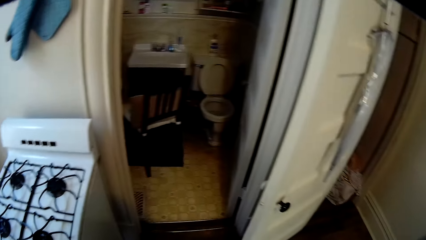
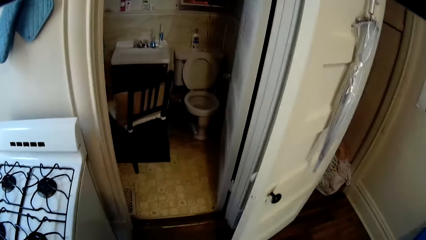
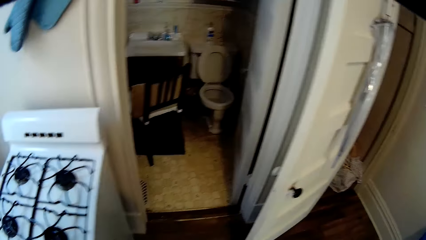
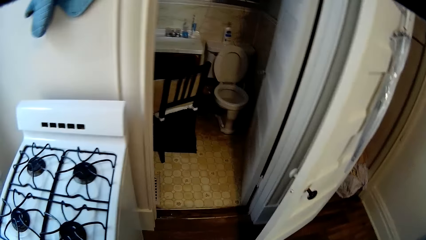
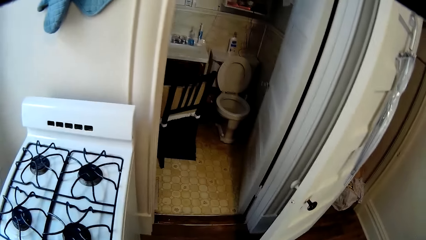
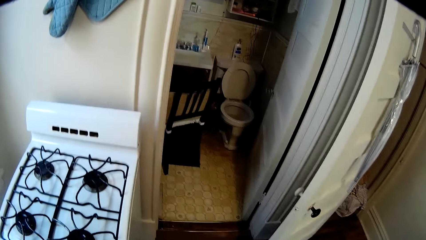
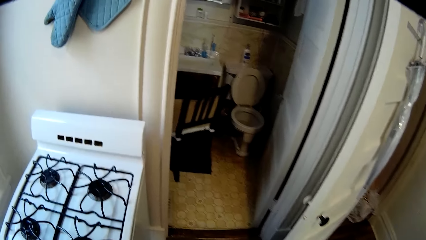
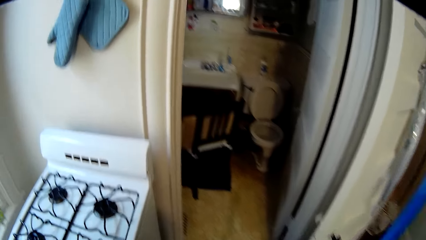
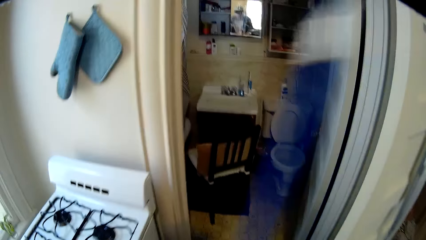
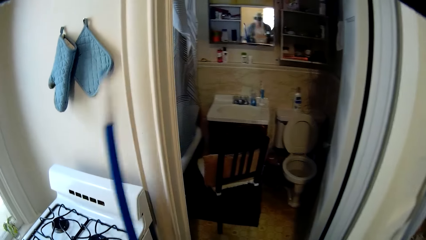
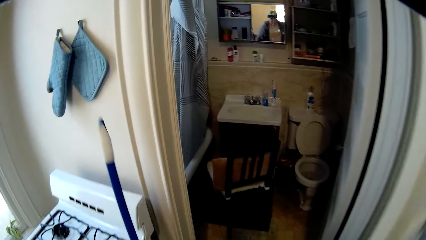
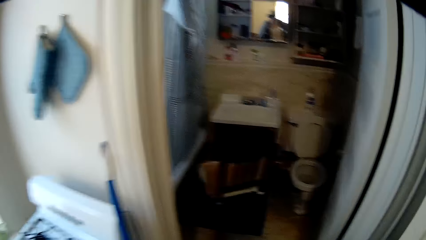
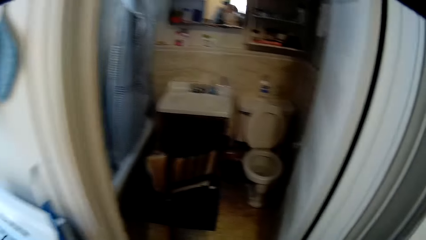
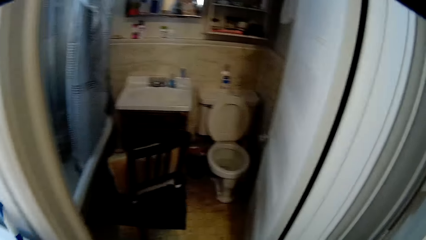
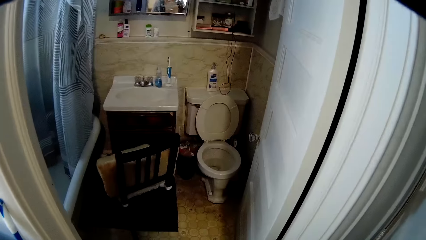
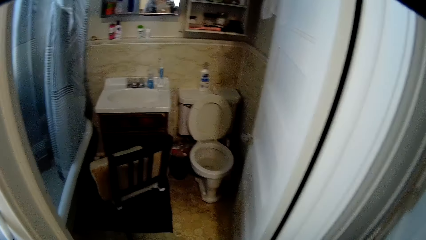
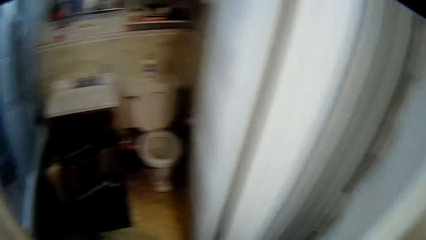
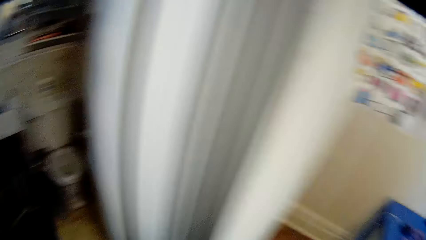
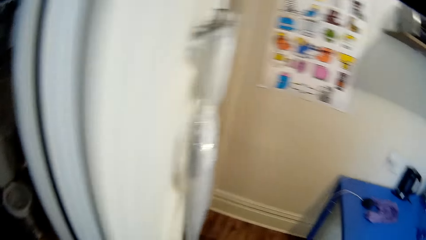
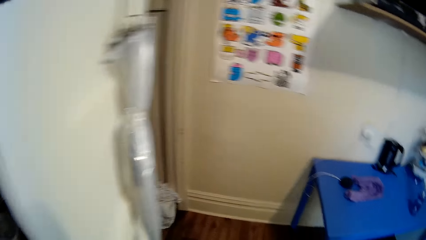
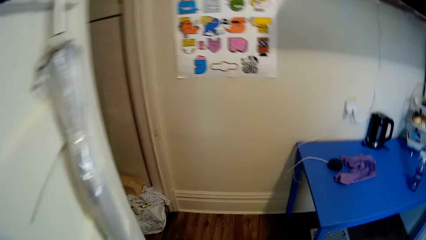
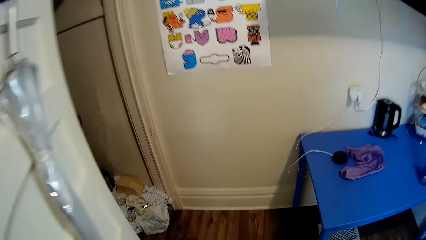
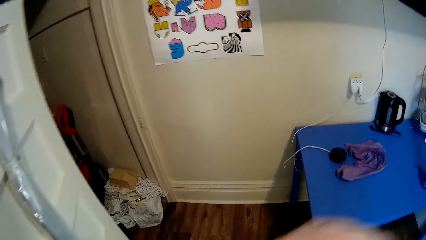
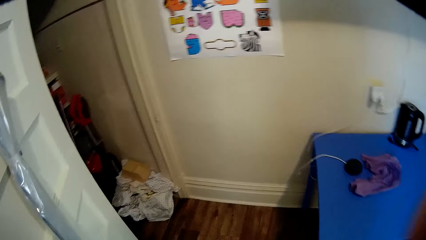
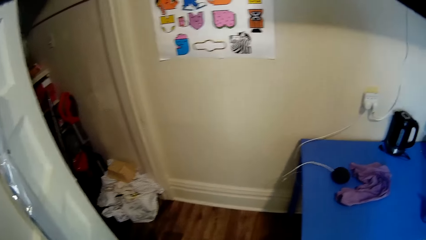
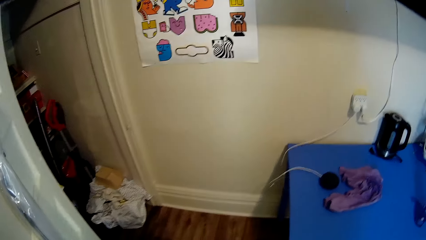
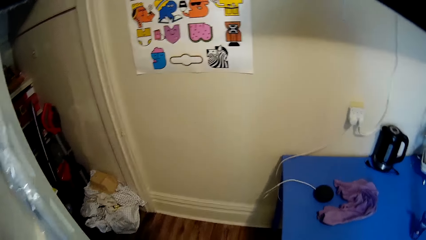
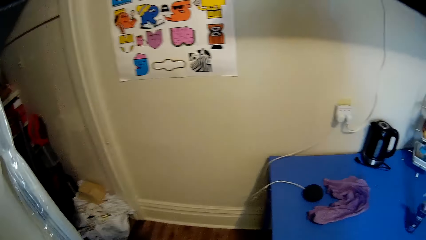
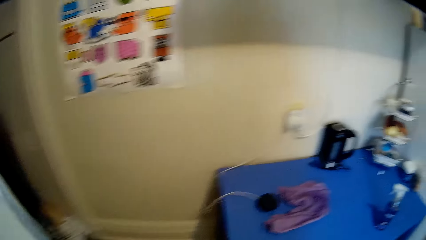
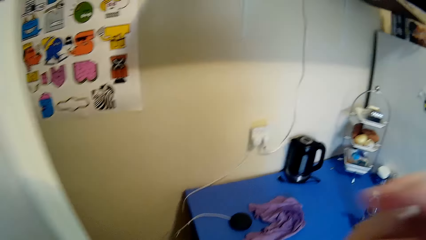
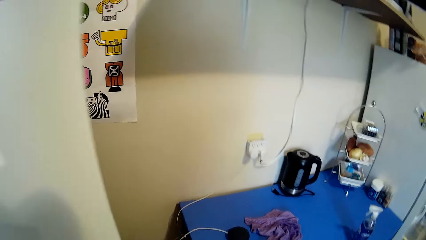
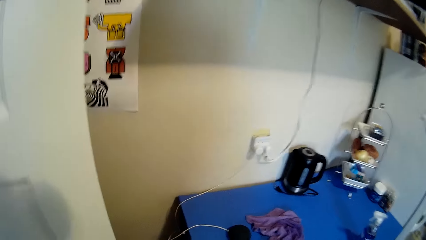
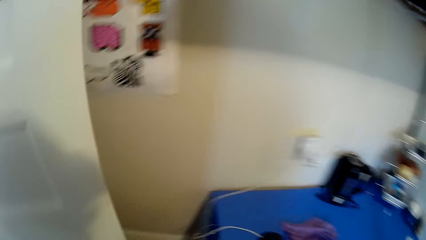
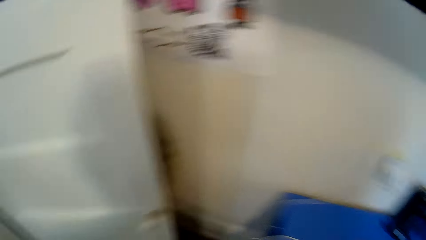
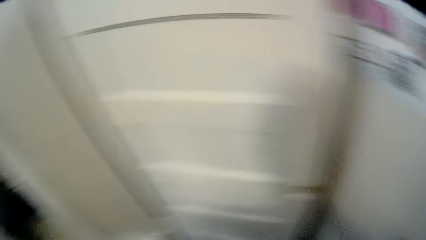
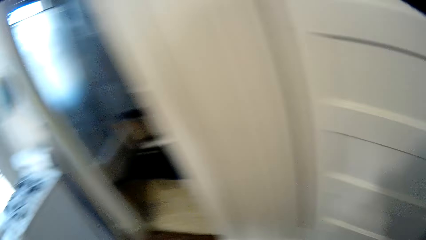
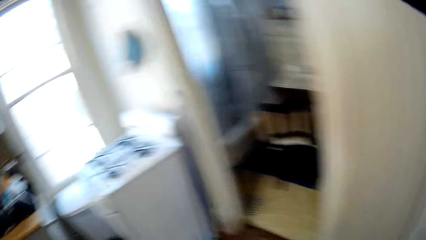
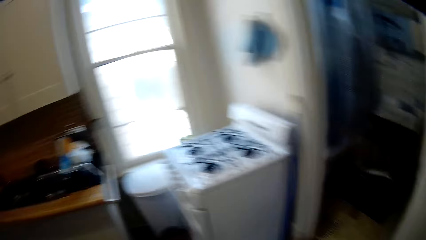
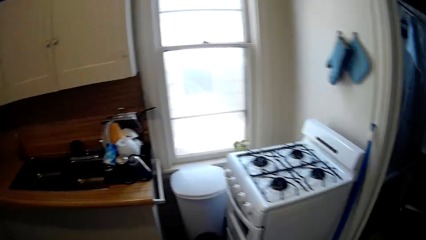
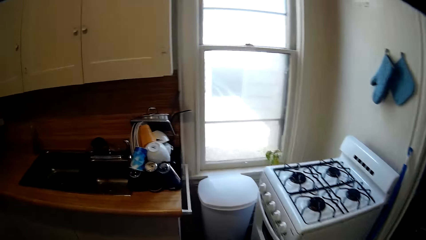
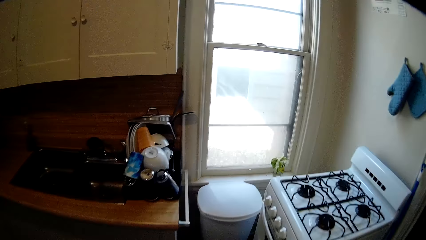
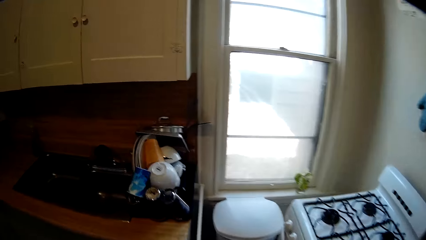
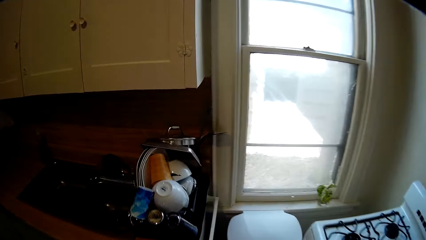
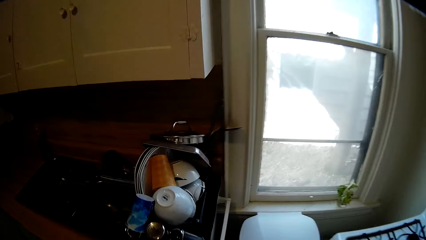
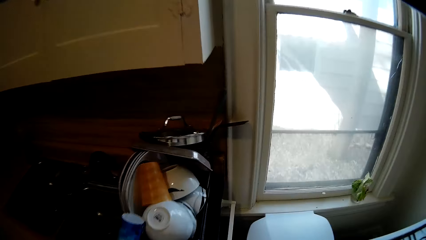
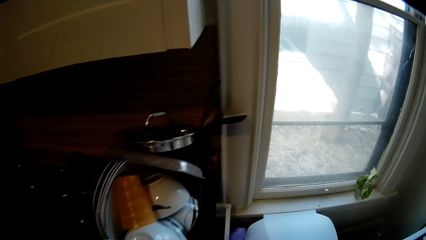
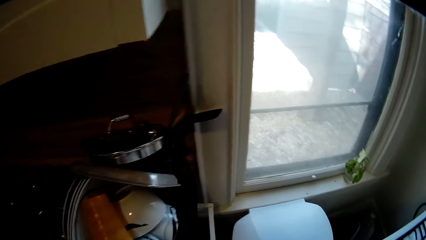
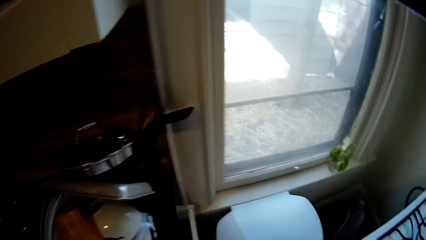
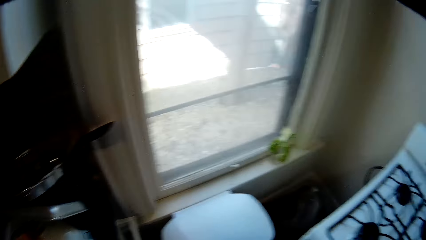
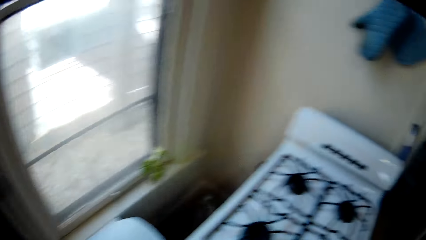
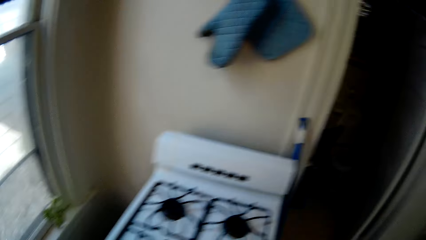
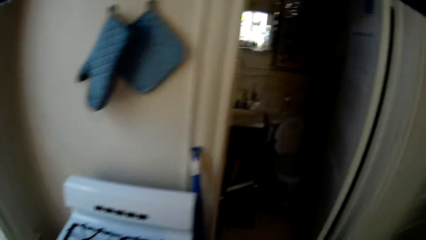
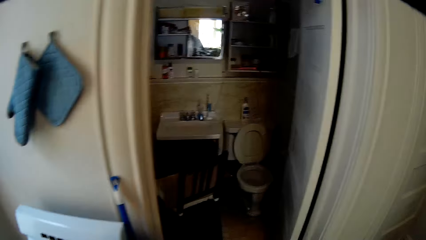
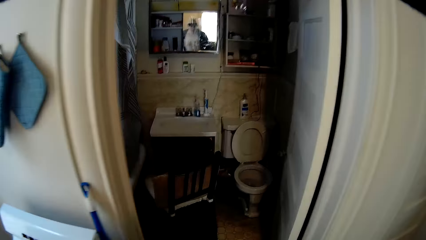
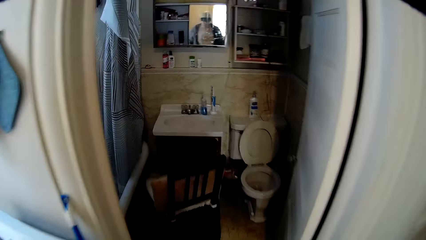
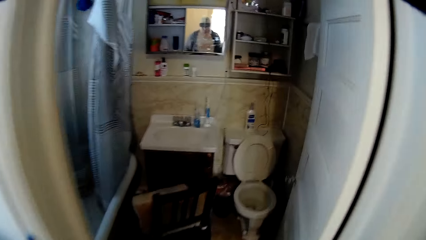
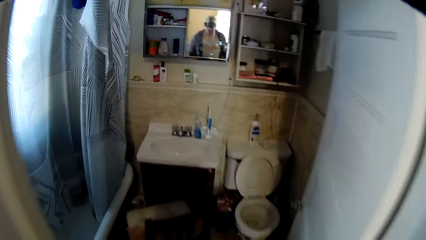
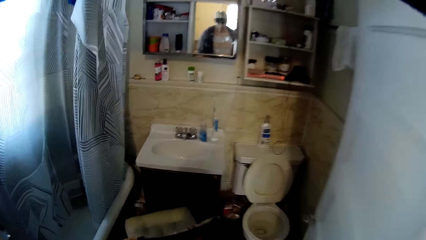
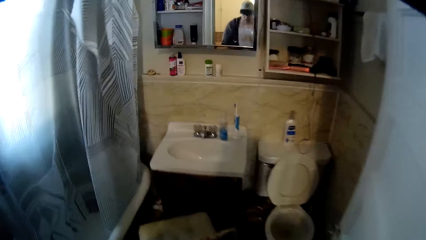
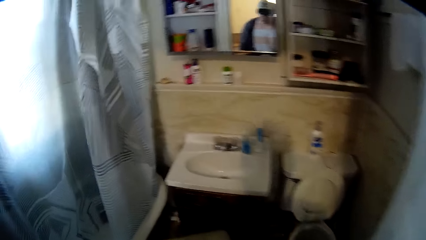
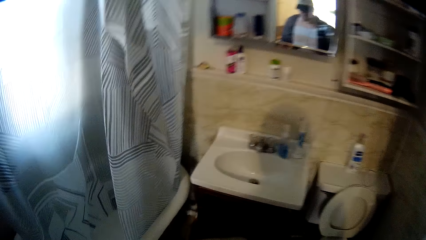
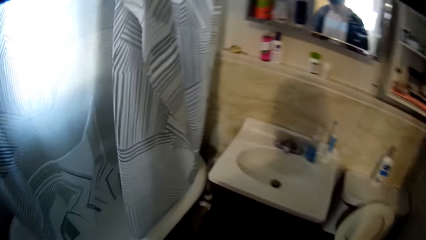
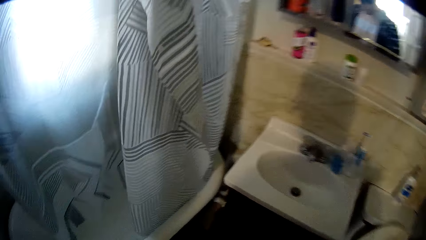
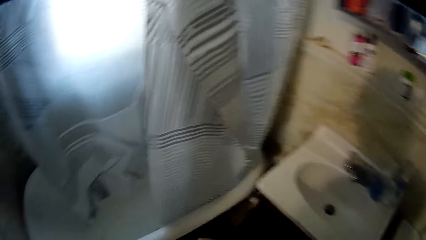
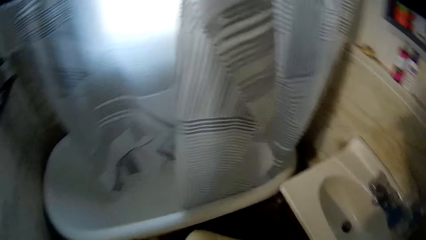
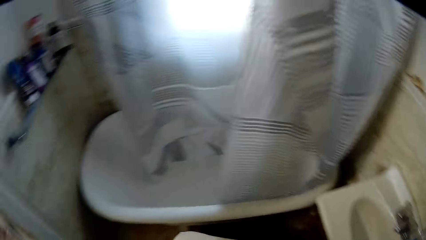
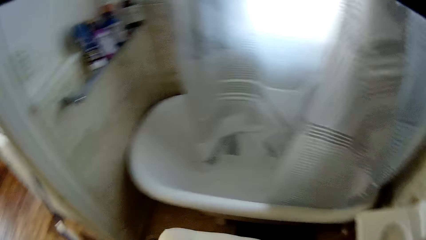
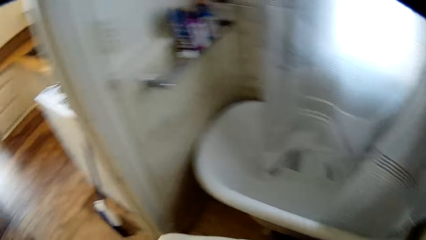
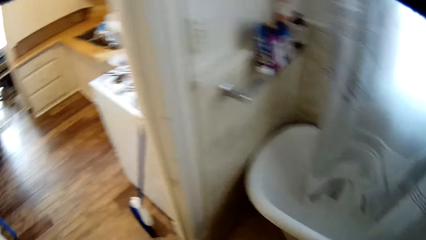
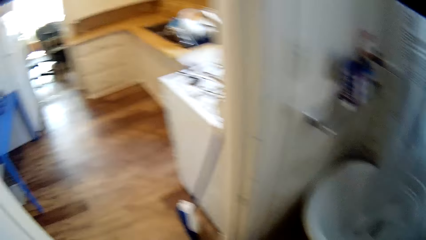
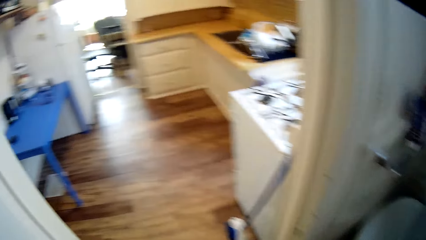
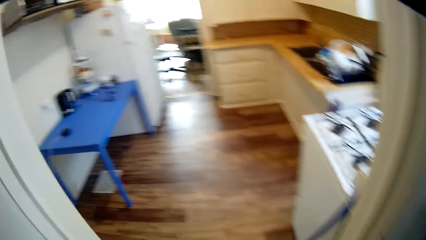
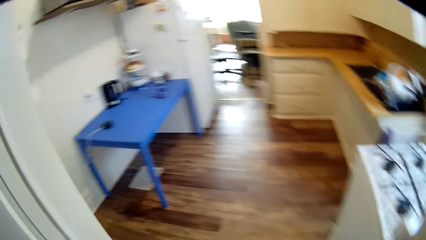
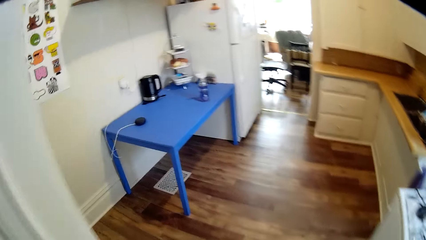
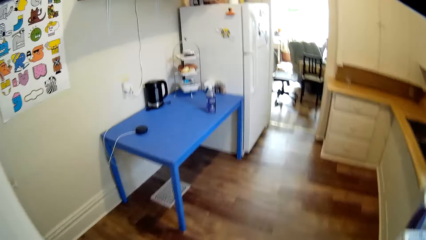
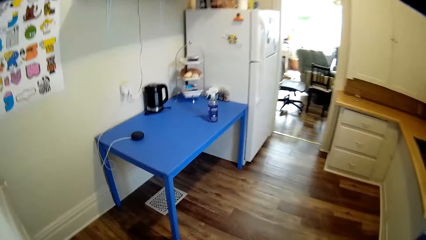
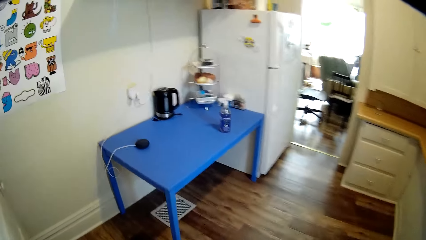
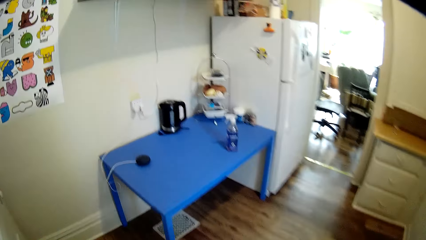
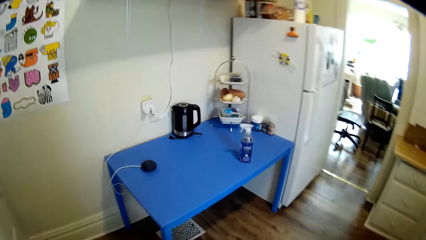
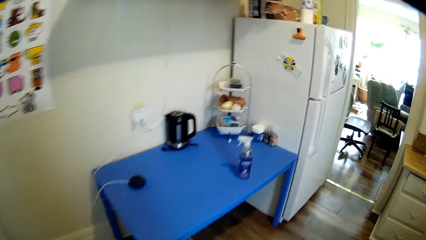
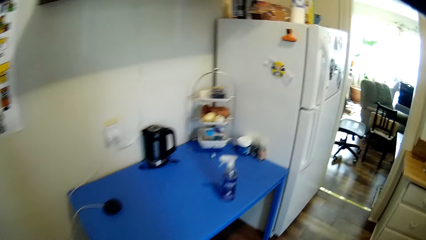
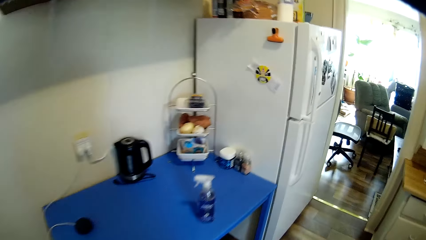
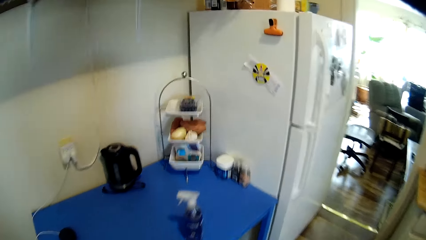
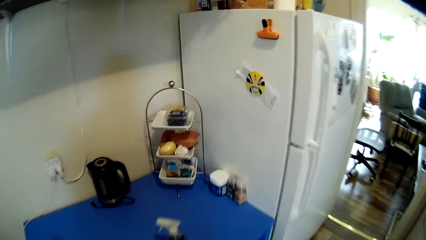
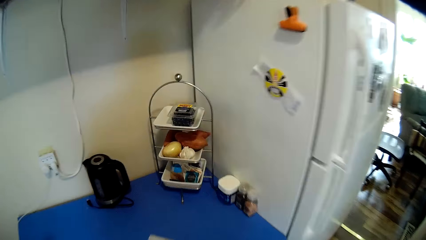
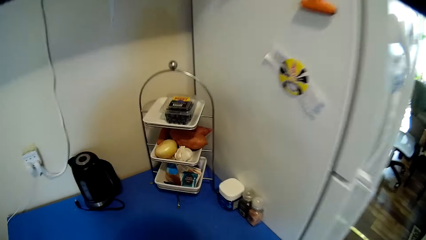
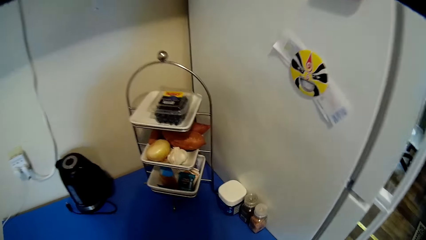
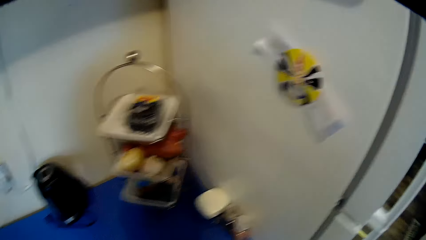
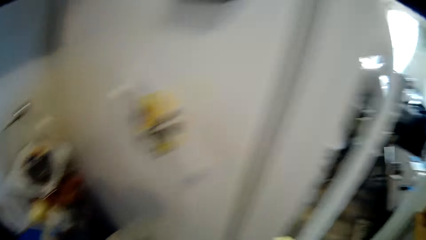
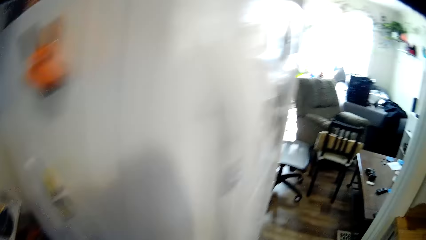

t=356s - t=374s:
The camera wearer moves around the room. They look around the room. They enter into the toilet. They lift the chair in the bathroom. They move outside the toilet.
